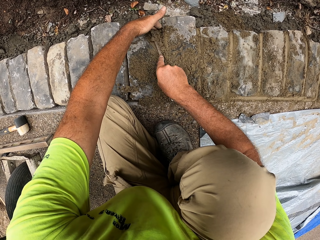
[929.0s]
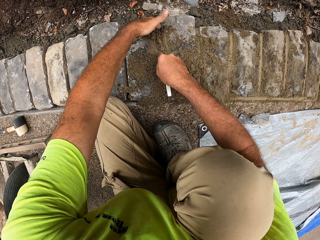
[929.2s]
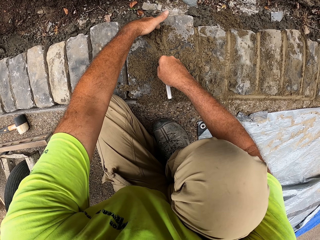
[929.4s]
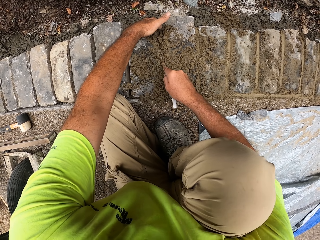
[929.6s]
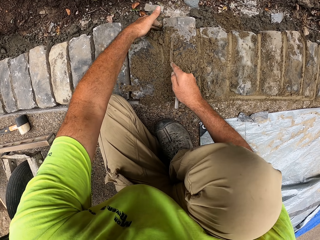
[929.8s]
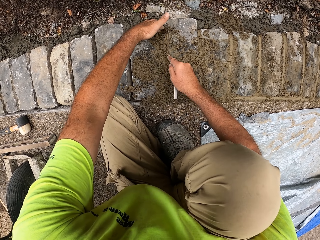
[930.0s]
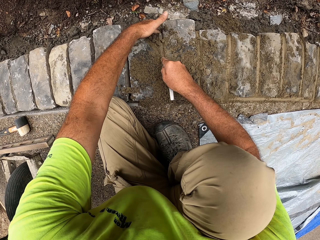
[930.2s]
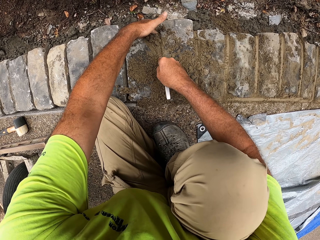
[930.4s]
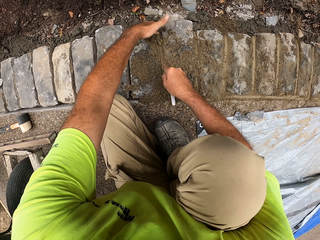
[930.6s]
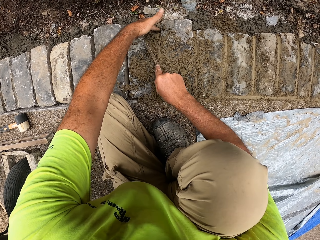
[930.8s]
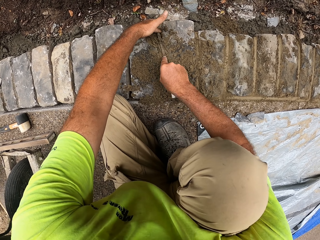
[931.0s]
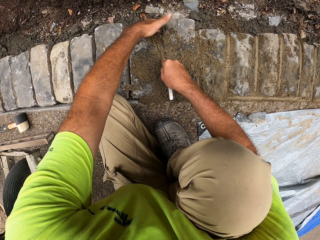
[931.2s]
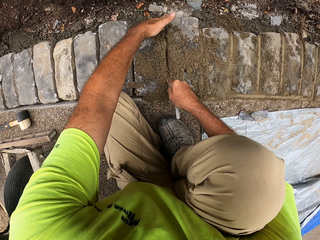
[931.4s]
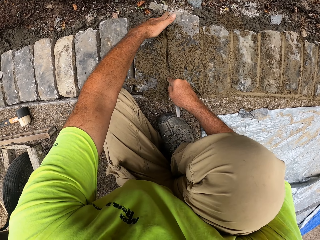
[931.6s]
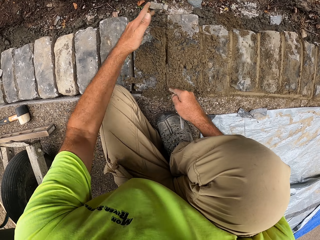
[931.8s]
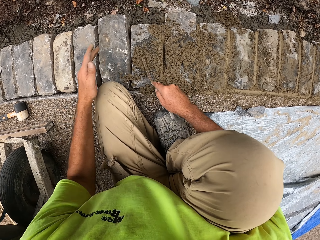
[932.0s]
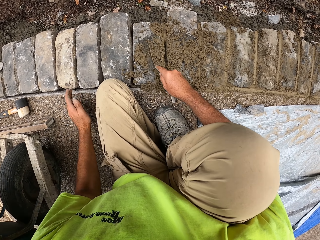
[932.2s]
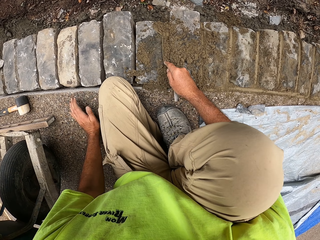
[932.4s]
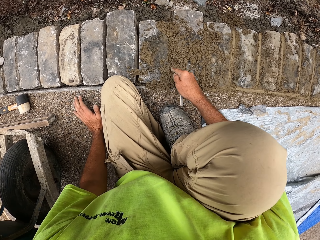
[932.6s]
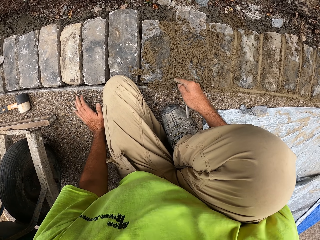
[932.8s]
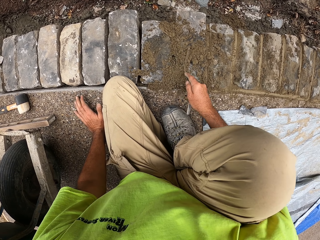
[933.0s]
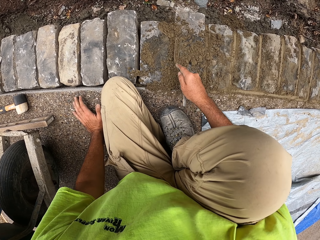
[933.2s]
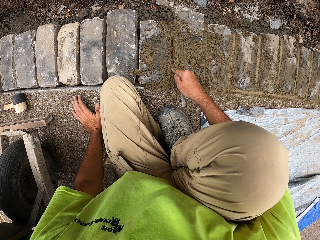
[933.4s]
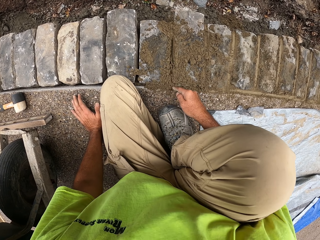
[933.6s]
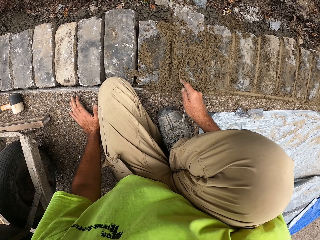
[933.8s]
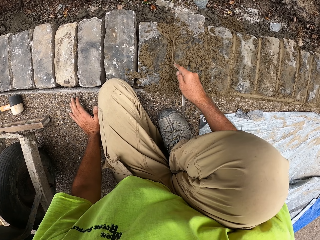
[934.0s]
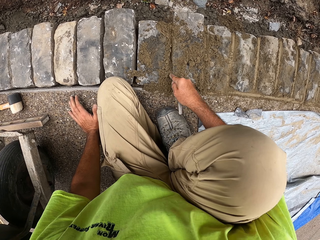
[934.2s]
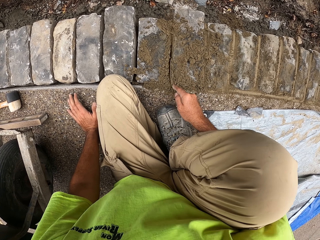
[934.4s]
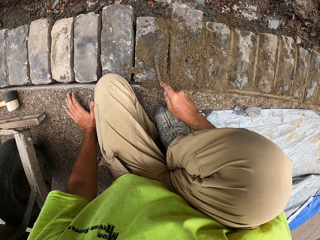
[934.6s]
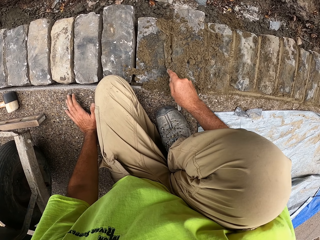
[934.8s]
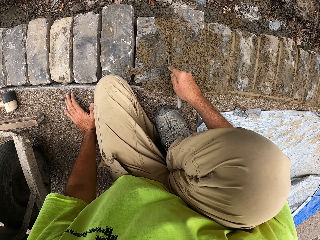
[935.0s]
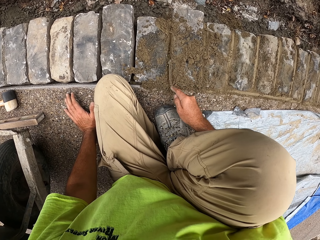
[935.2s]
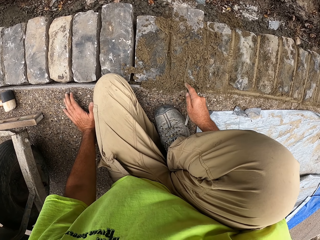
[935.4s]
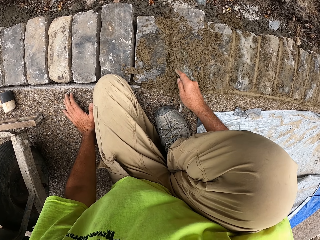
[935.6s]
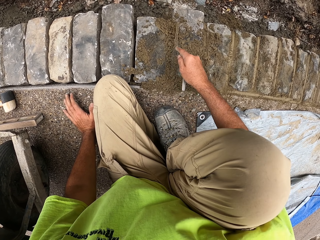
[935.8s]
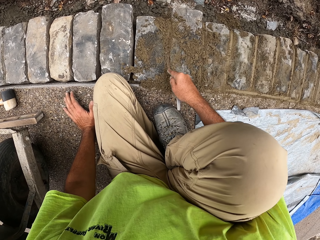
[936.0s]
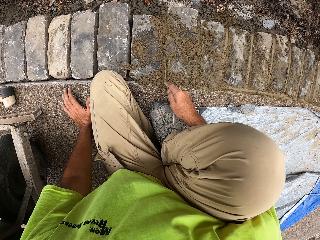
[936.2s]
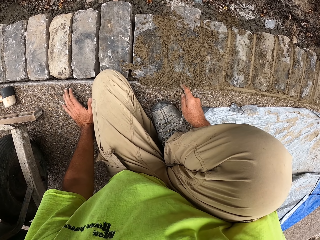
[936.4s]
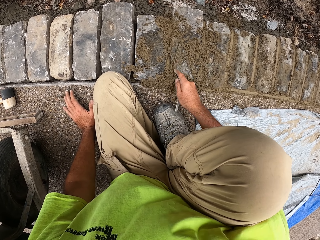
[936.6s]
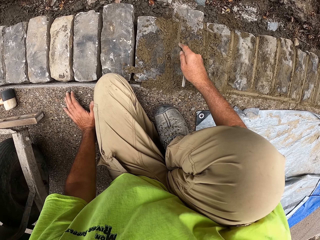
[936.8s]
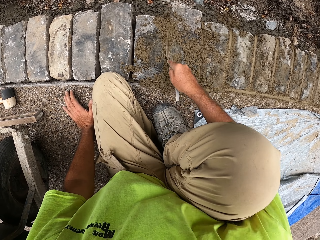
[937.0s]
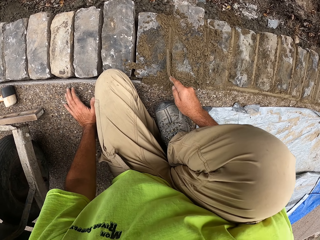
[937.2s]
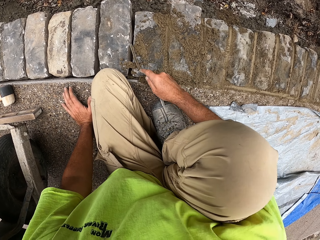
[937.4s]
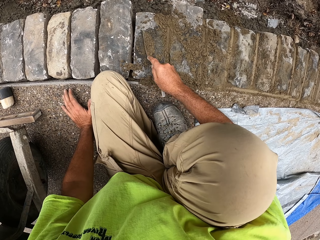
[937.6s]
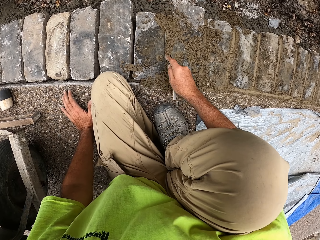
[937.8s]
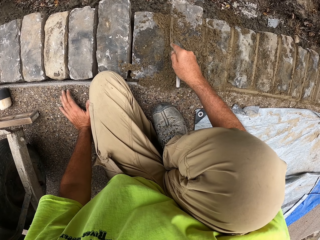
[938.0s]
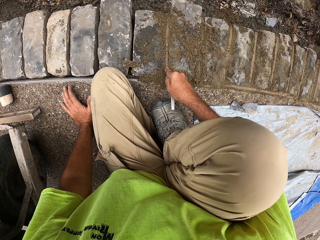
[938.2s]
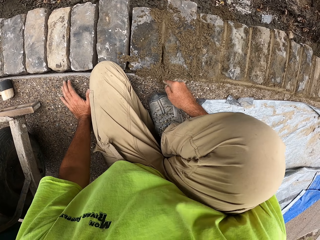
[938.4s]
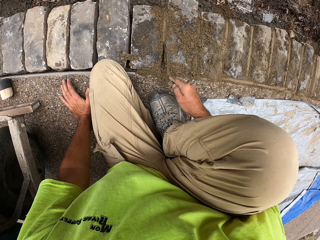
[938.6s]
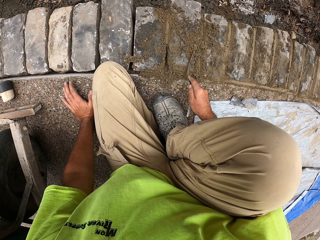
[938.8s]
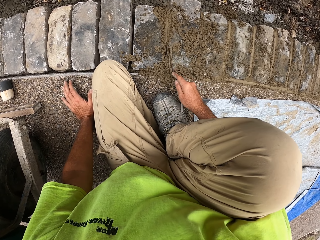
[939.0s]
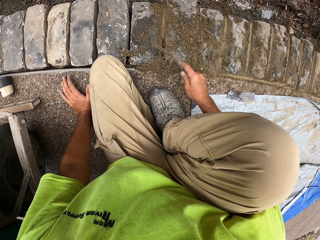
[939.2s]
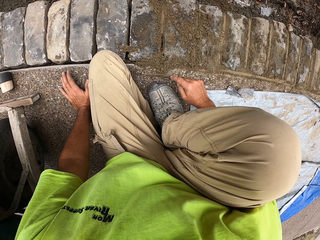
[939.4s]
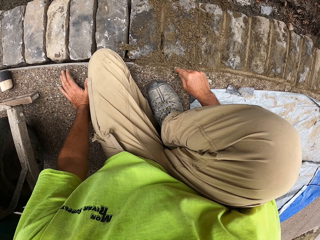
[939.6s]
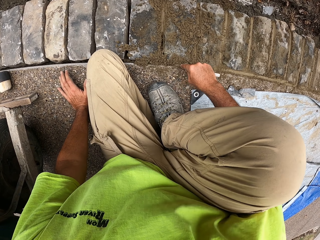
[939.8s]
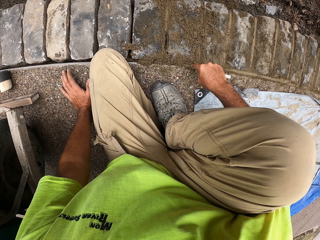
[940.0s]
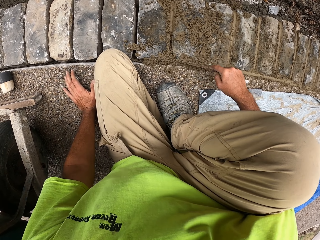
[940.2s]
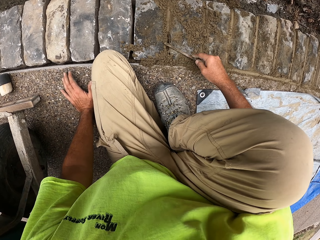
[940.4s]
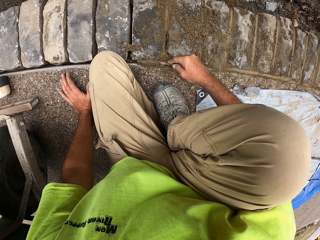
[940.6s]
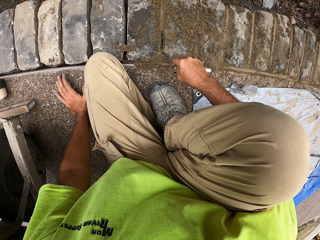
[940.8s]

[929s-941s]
The camera wearer presses the concrete with a trowel. They press the concrete with the trowel again.

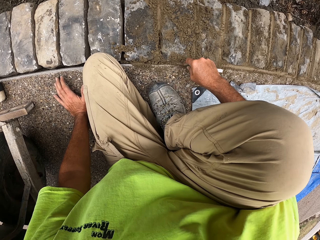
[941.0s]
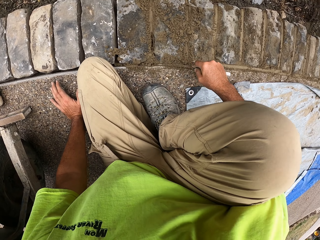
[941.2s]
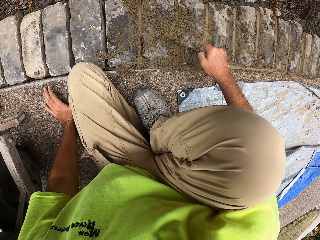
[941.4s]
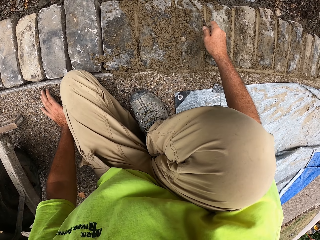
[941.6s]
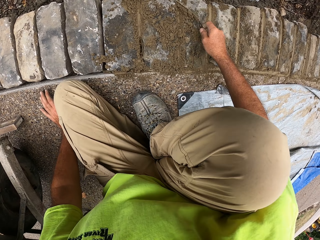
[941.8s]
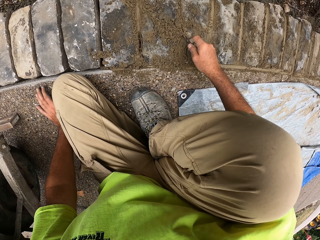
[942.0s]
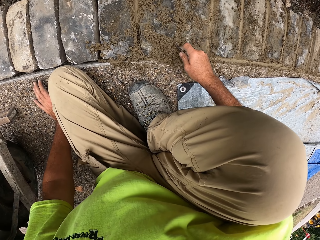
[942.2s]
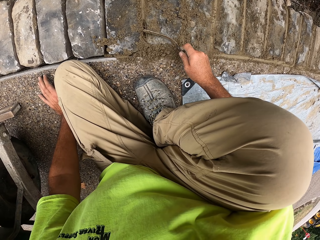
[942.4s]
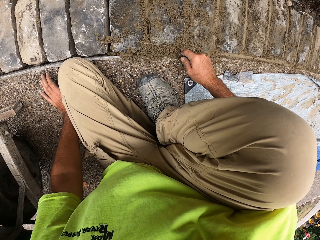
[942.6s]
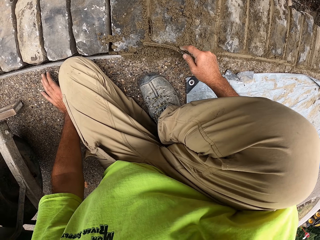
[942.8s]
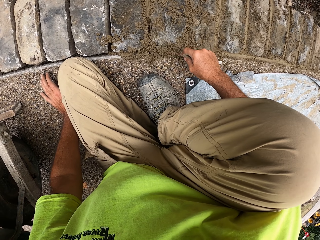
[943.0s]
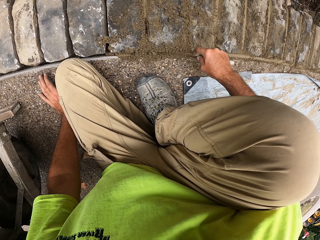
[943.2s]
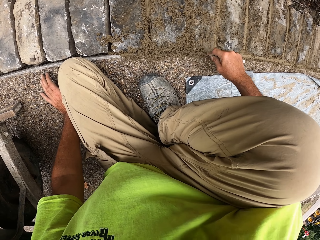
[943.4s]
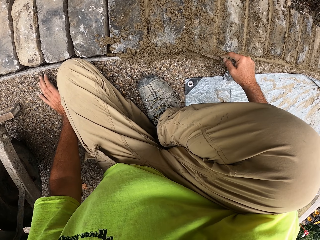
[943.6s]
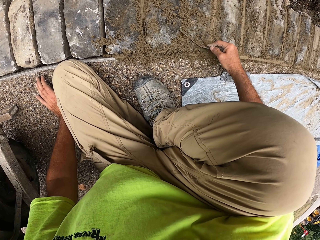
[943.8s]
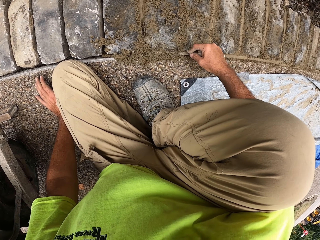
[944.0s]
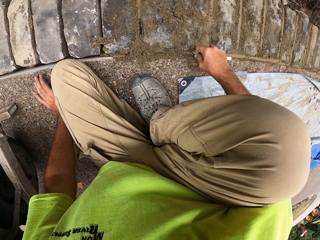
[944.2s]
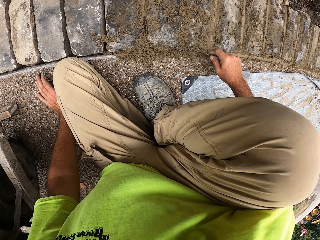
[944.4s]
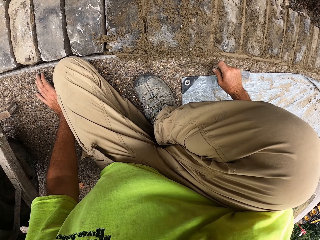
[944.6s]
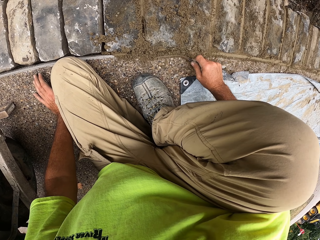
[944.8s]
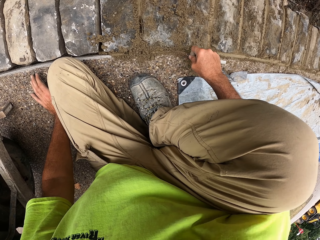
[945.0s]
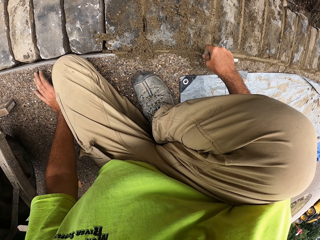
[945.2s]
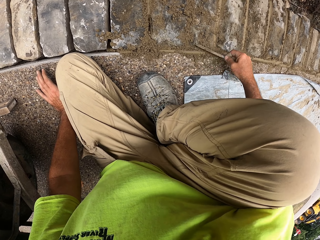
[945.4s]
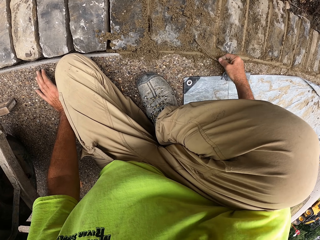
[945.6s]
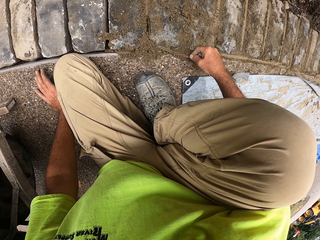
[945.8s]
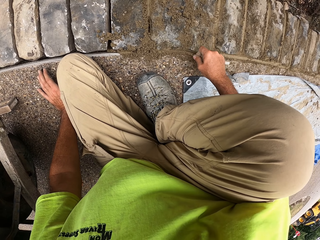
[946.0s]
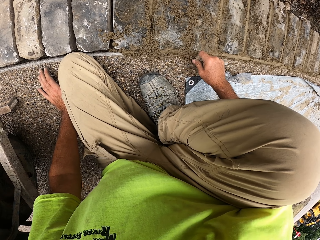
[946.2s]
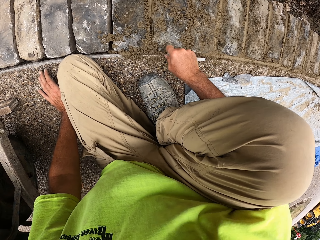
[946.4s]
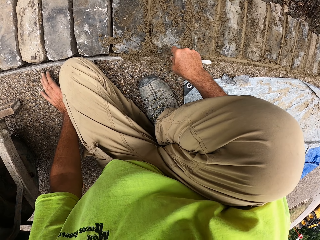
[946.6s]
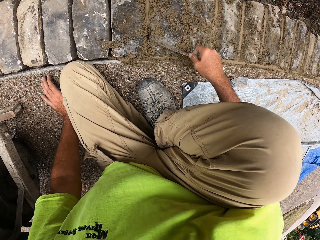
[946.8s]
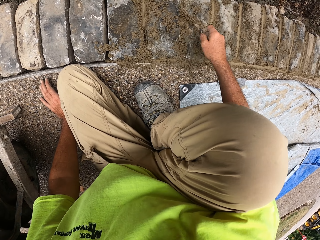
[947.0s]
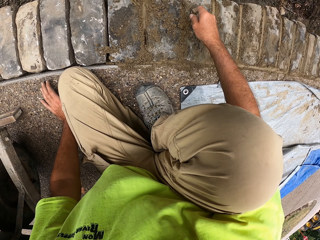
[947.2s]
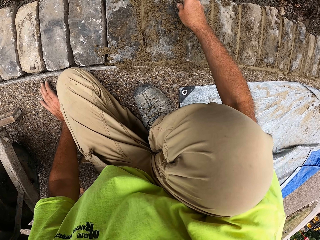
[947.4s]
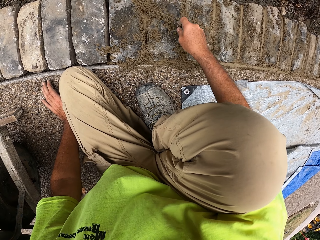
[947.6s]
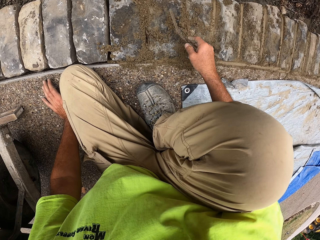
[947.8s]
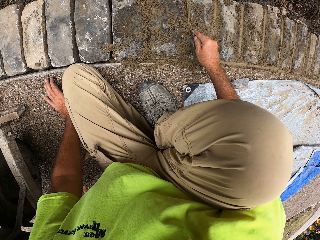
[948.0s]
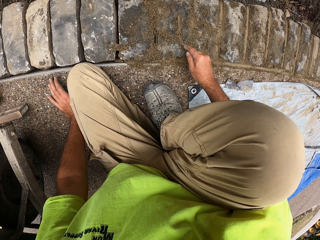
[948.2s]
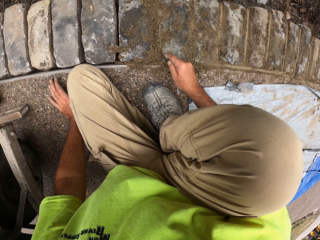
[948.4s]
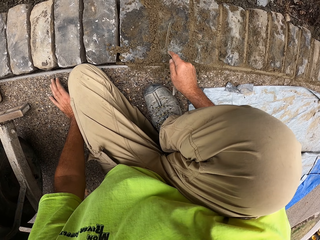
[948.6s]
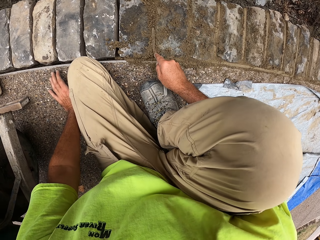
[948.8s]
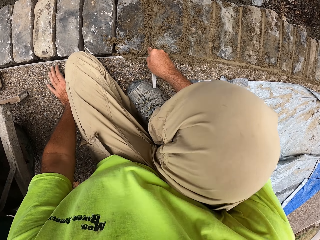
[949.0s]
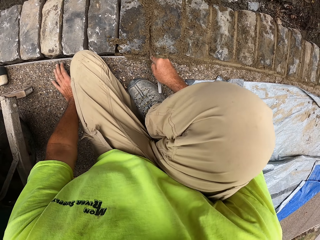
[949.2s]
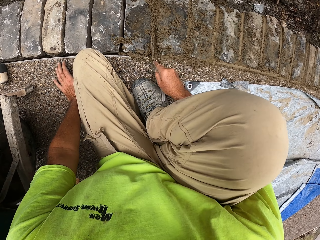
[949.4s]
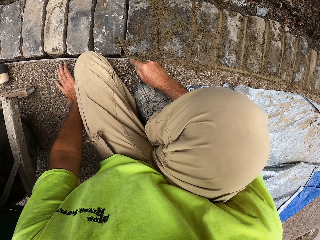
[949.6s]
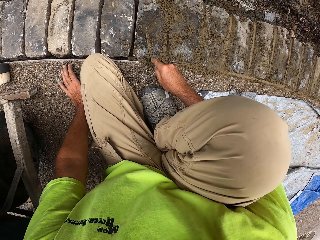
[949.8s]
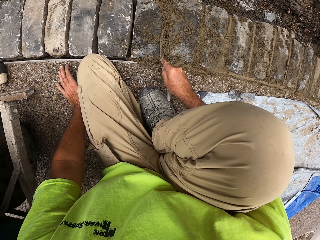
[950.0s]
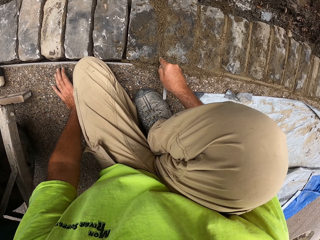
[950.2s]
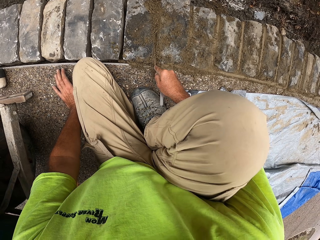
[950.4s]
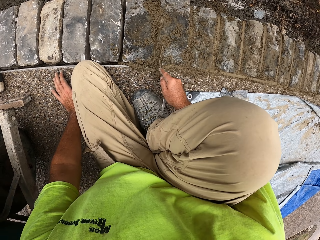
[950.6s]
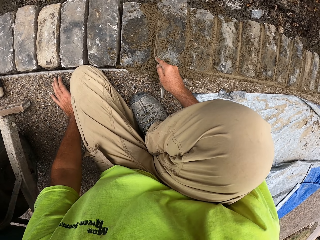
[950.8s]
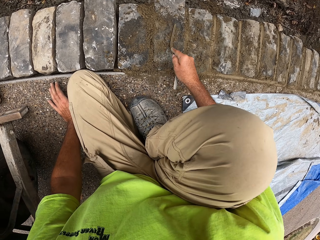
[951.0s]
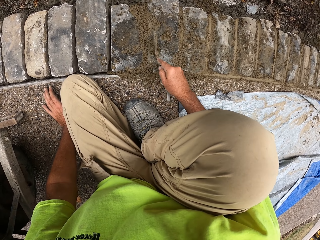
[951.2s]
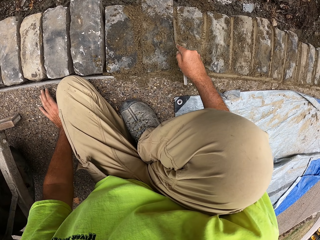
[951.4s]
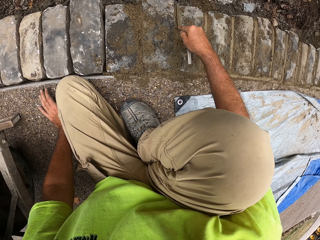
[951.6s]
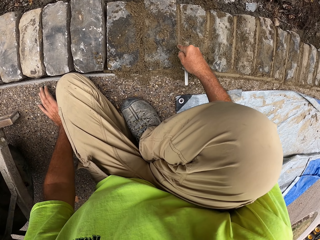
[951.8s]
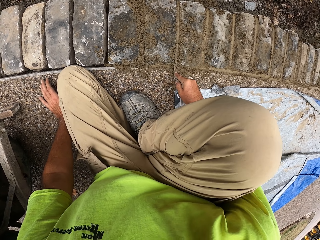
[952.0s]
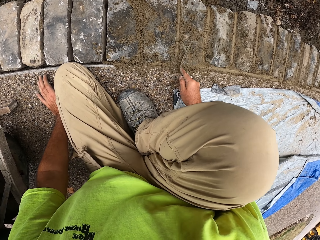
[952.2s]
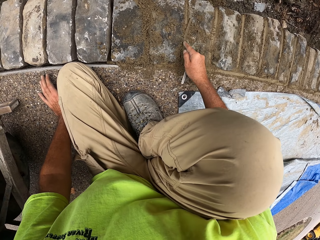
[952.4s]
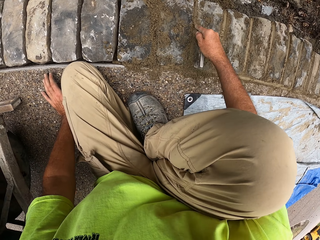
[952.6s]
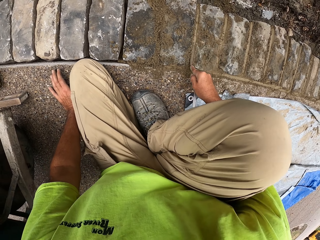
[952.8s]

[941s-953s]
The camera wearer presses the concrete with a trowel.
